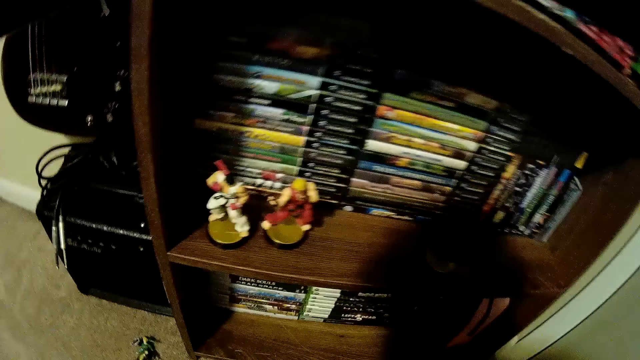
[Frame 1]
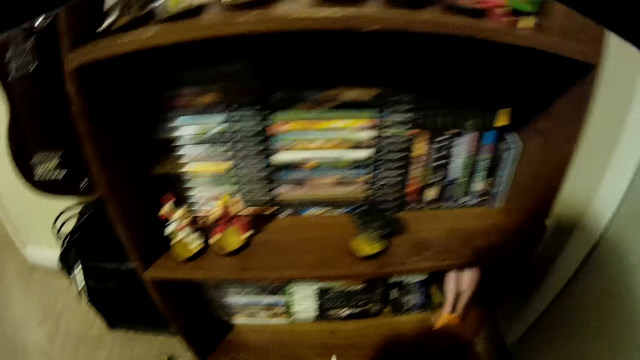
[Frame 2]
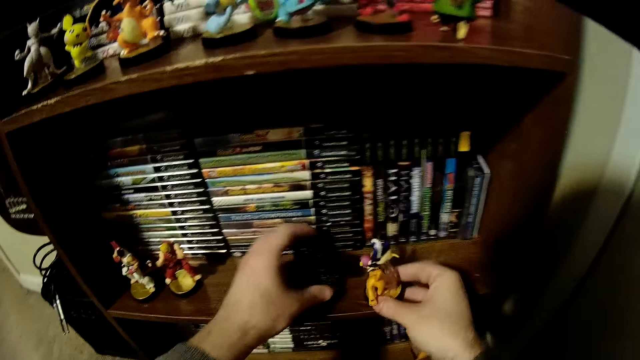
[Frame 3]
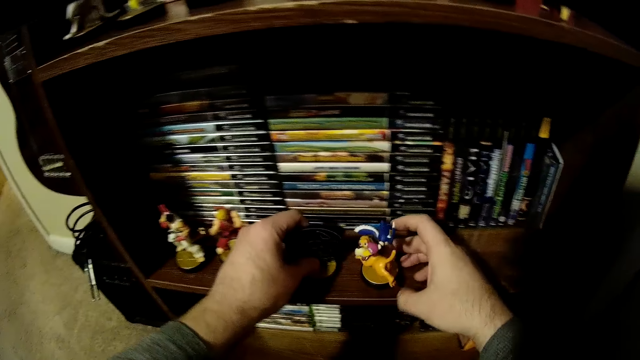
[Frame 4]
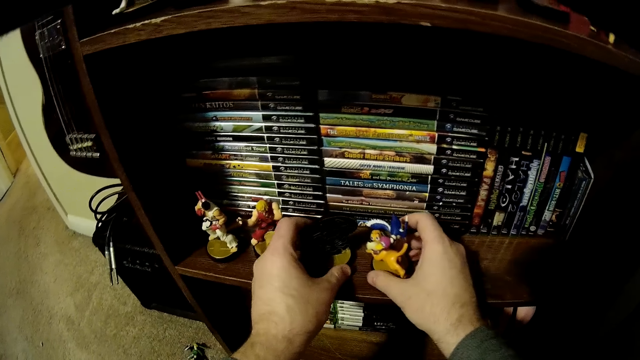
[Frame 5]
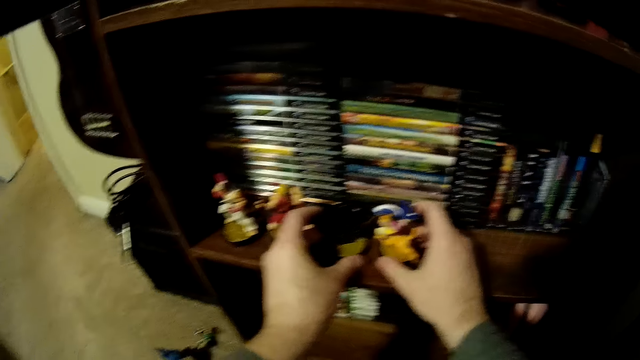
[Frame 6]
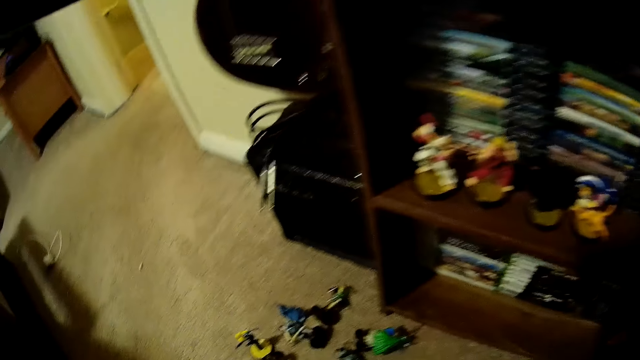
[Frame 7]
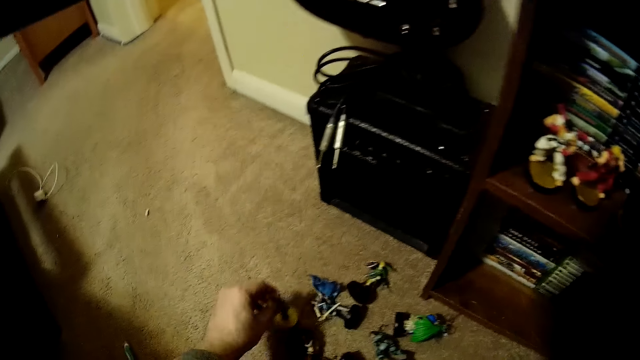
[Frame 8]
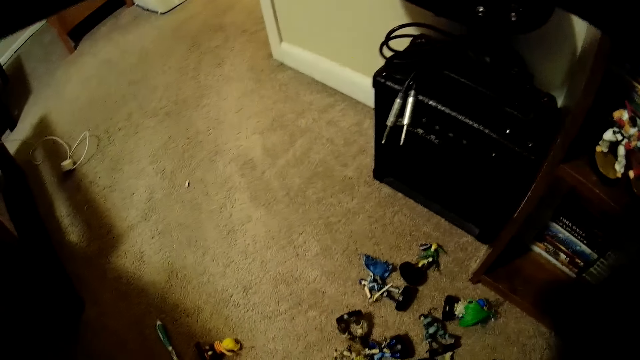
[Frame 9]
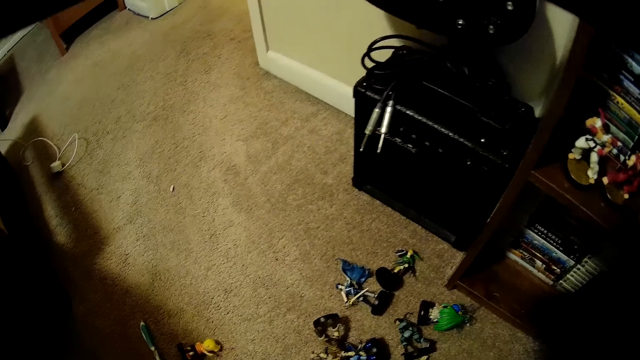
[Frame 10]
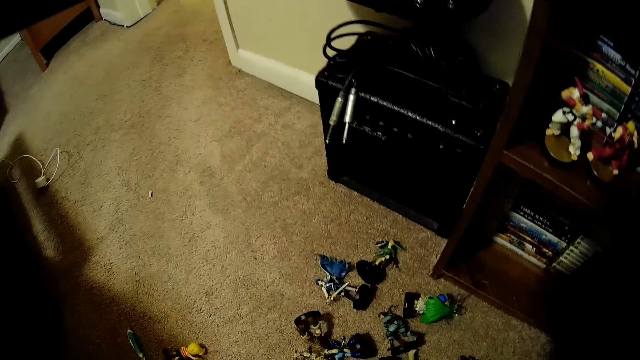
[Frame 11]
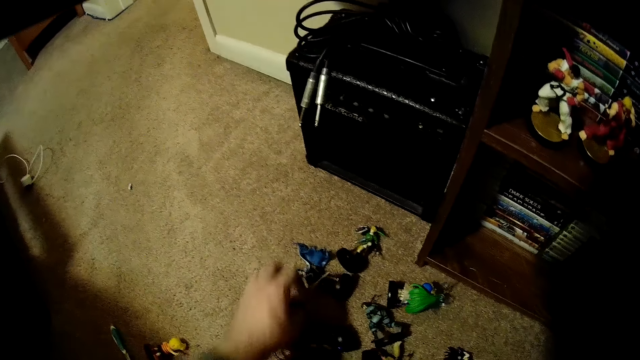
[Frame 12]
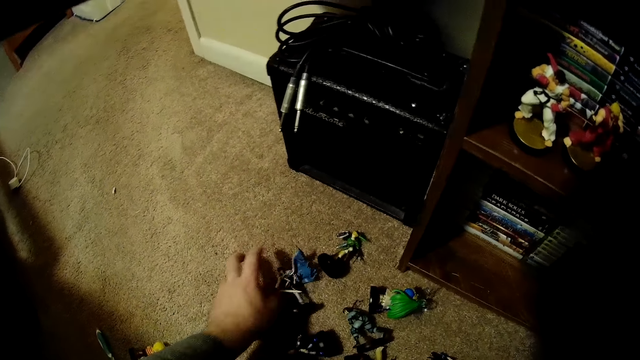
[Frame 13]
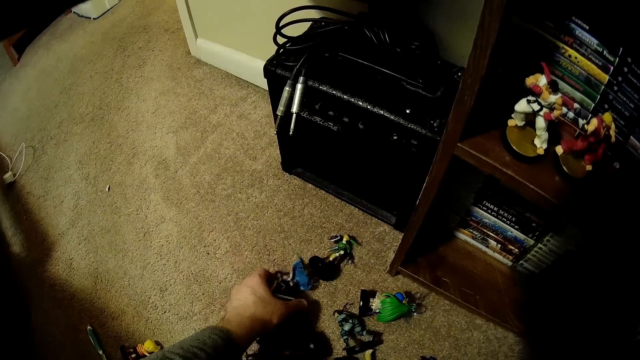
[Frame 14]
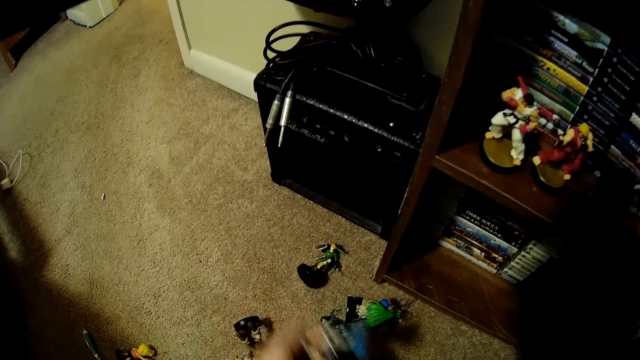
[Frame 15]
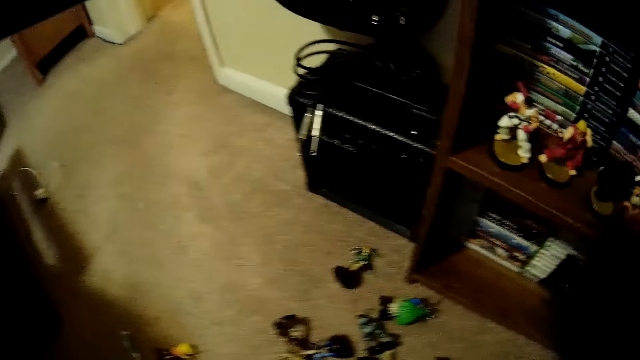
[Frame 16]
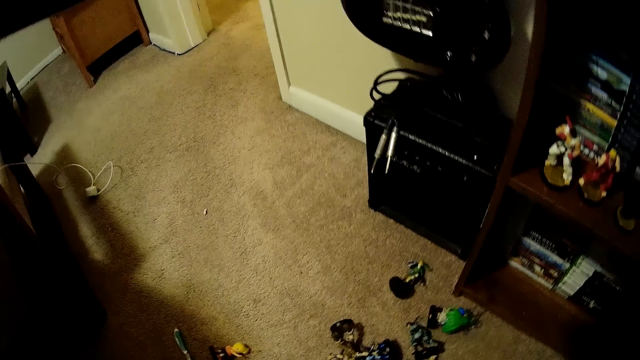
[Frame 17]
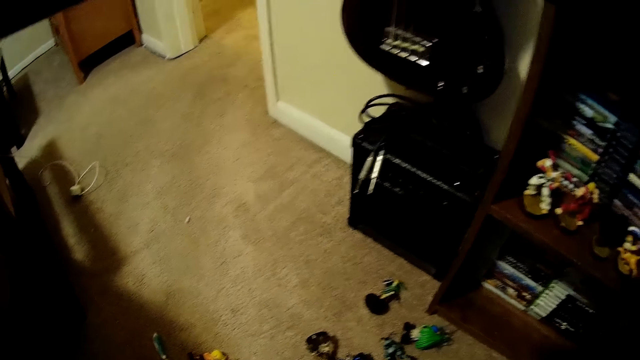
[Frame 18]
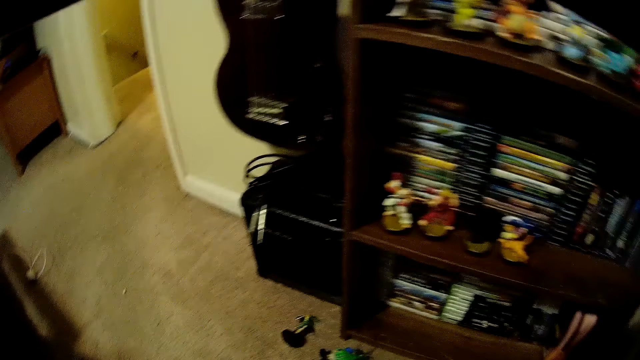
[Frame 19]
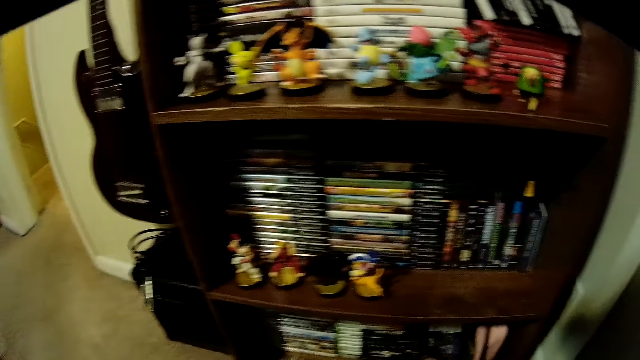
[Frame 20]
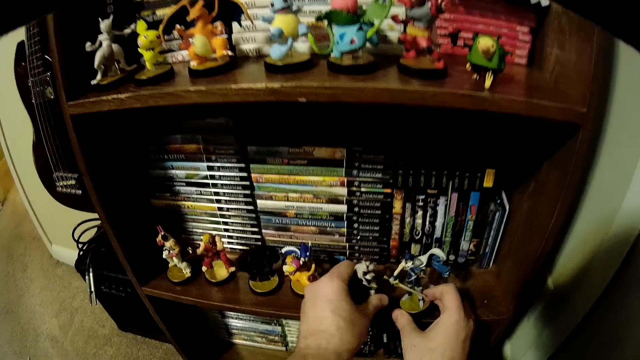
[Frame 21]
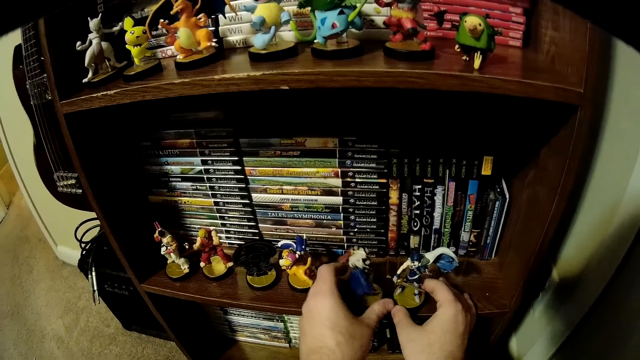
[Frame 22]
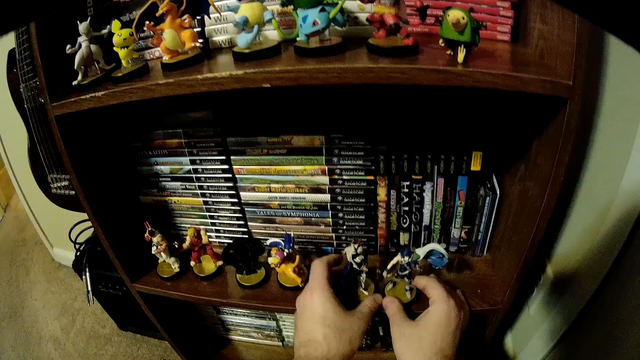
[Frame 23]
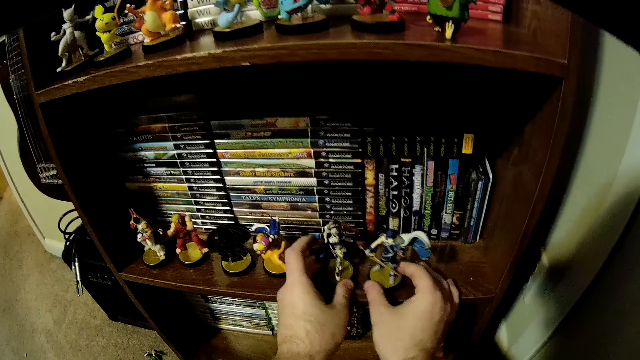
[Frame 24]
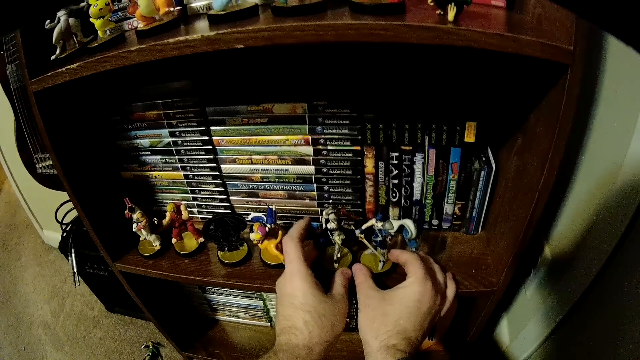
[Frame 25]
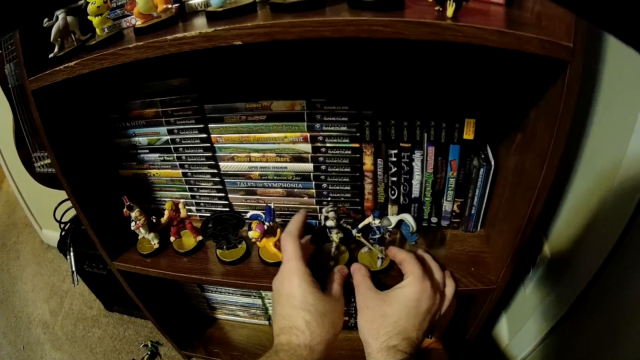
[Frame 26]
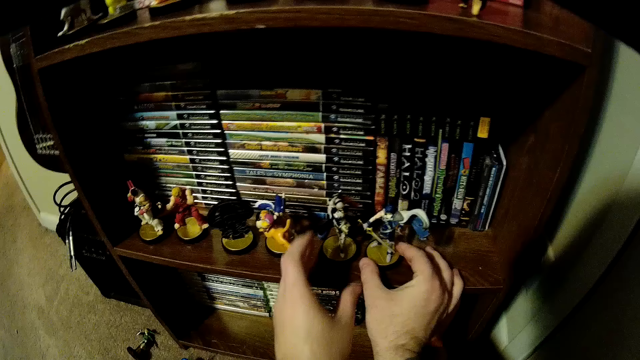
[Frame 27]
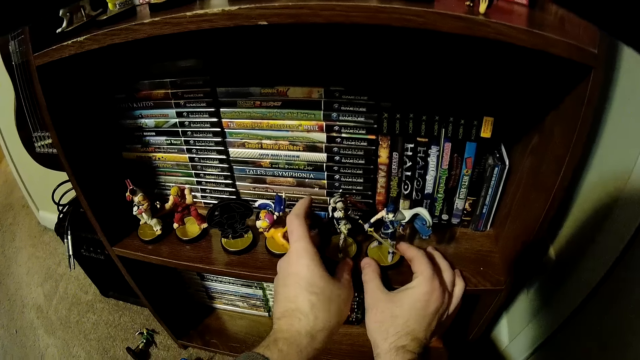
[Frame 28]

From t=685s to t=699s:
The camera wearer holds a figurine on a book shelf. They place another figurine on the book shelf. They arrange the figurines on the book shelf. They pick up a figurine from the floor. They touch a figurine. They pick up a figurine from the floor. They place the figurines on the book shelf. They arrange the figurines on the book shelf.

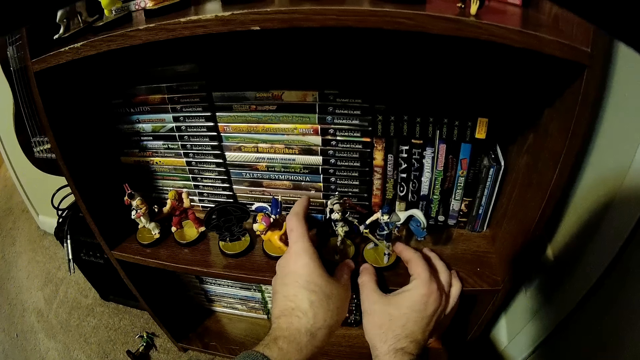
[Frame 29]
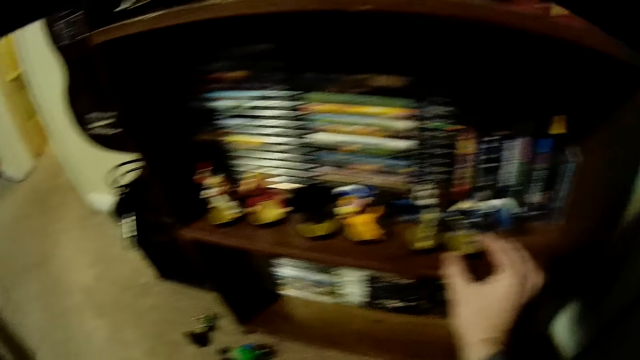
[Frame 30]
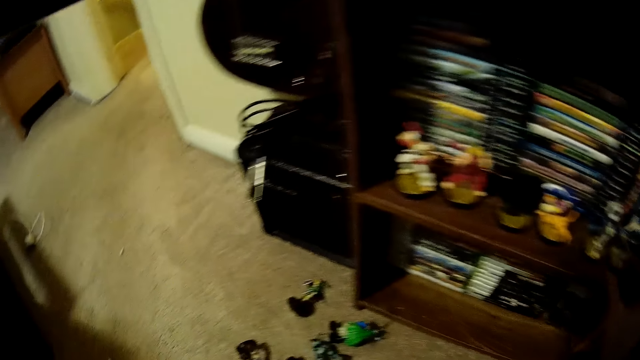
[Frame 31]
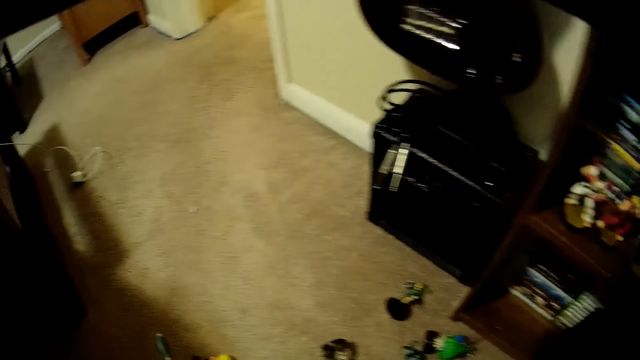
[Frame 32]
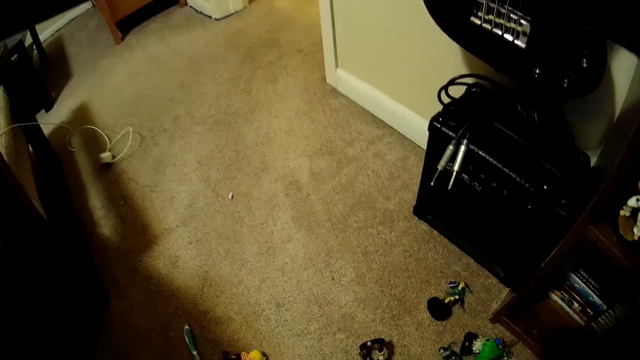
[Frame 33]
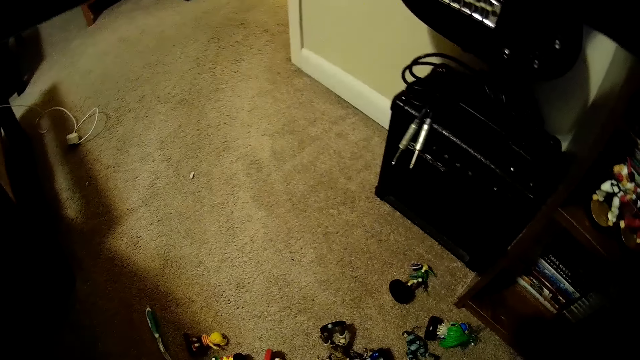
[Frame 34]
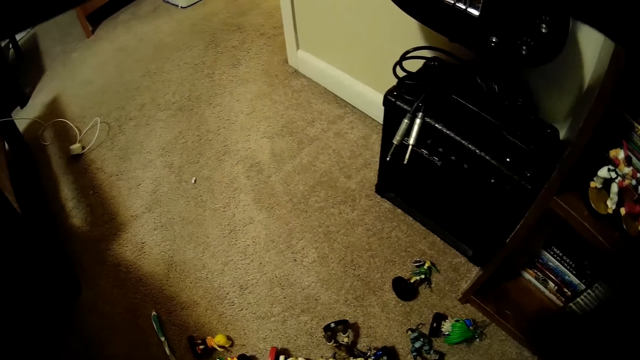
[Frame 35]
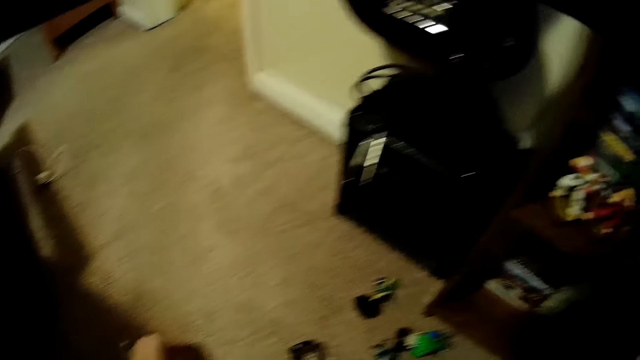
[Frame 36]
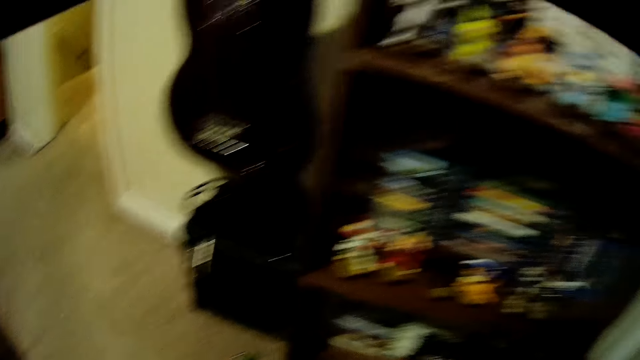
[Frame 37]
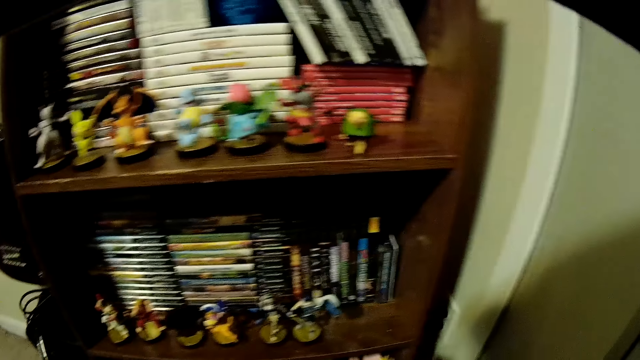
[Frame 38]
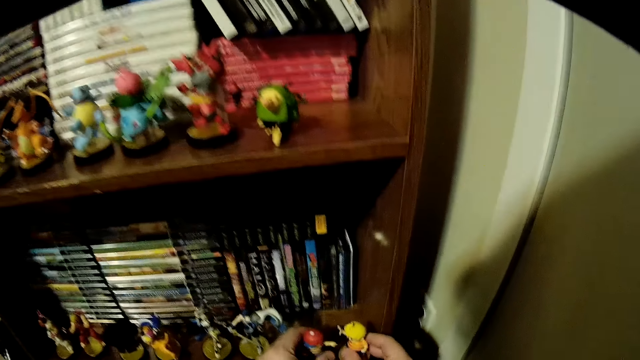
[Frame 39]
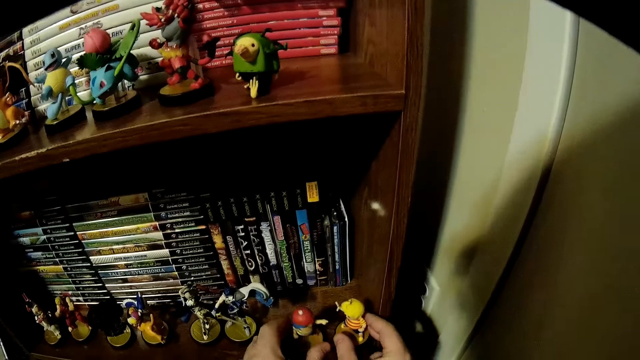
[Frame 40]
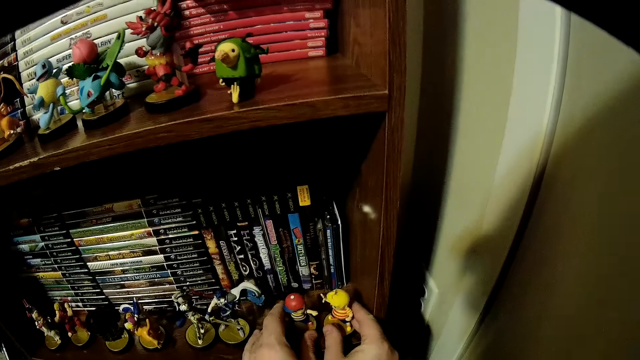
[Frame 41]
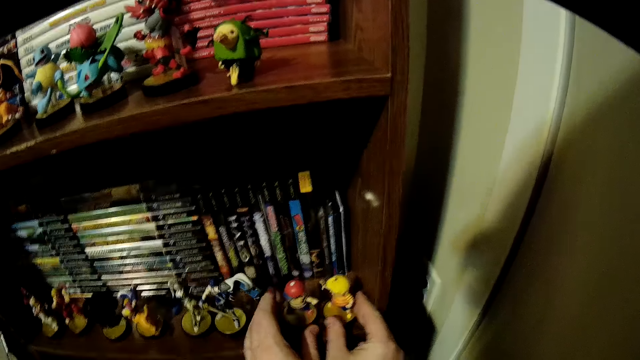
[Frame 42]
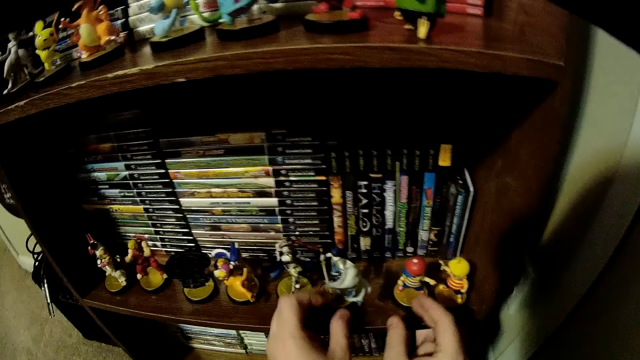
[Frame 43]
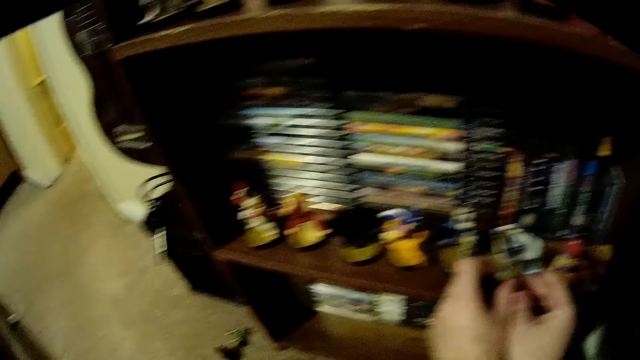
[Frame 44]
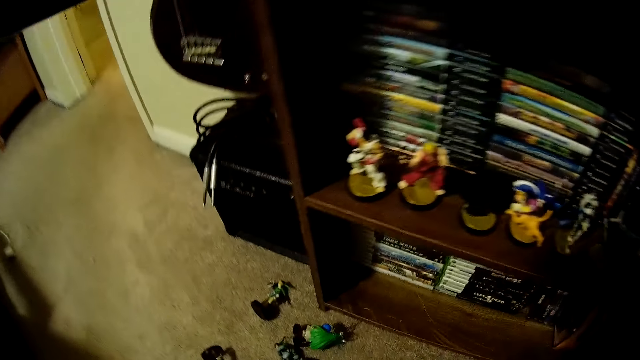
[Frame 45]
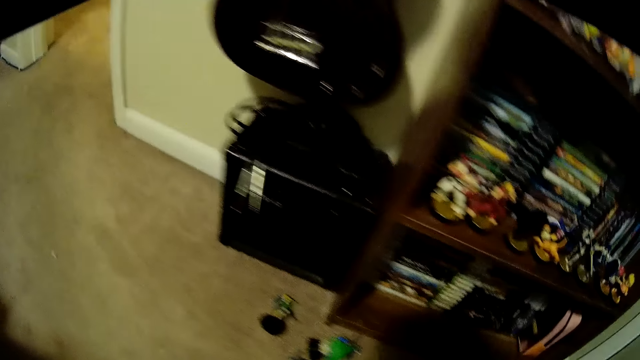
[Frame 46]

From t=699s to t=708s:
The camera wearer turns to the figurines on a floor. They pick up figurines from the floor. They place the figurines on a book shelf. They arrange the figurines on the book shelf.
